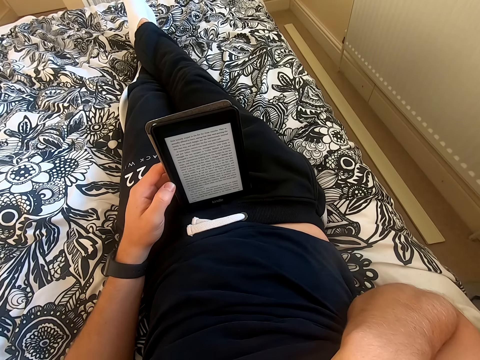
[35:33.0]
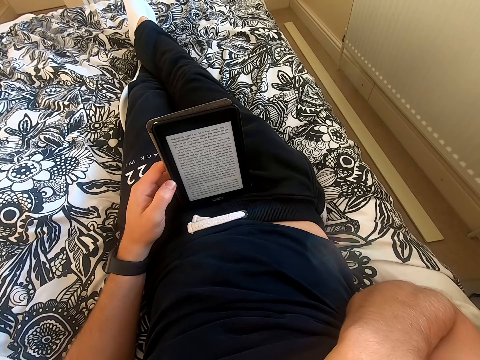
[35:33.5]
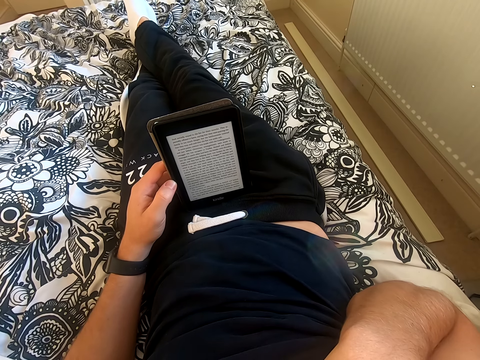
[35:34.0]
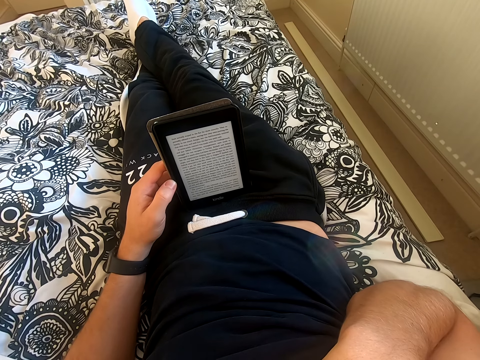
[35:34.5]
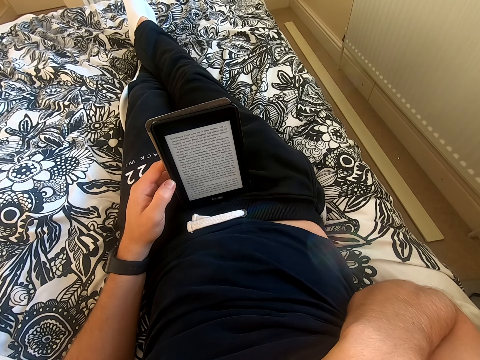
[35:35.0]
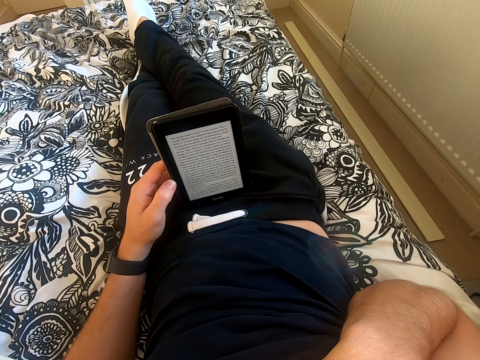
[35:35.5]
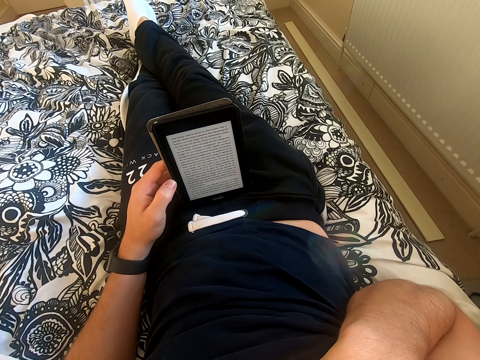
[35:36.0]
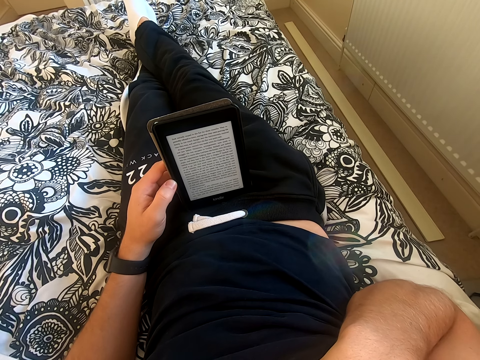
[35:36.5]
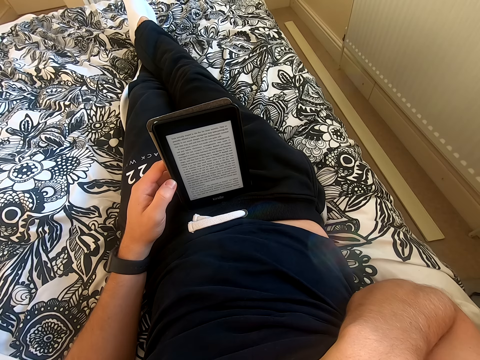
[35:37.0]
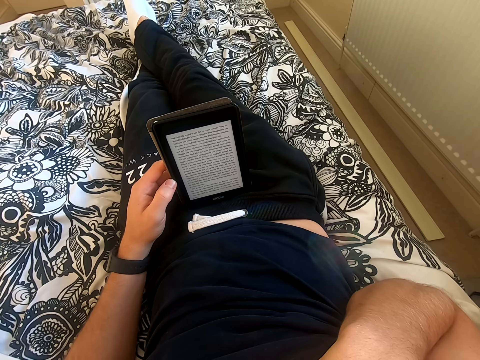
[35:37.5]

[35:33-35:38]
The camera wearer reads on the tablet.

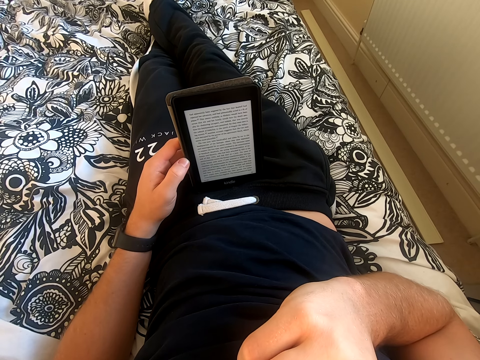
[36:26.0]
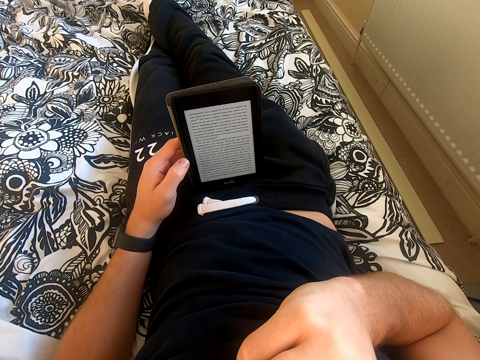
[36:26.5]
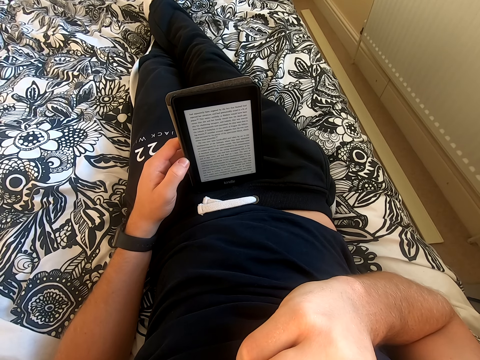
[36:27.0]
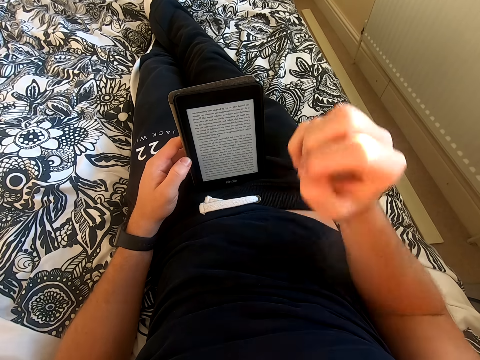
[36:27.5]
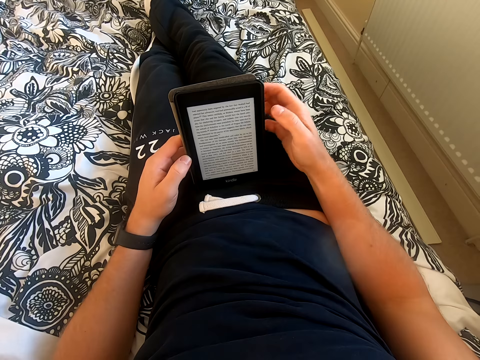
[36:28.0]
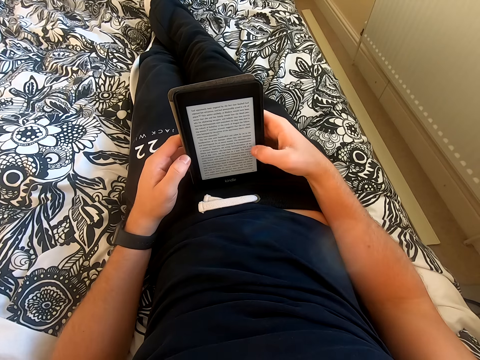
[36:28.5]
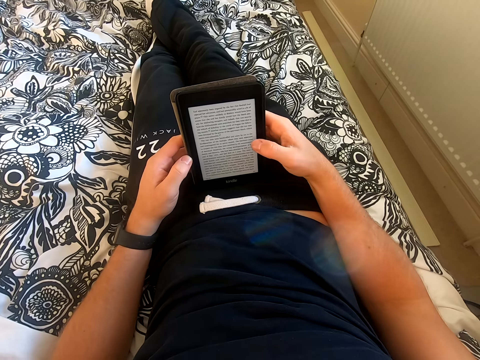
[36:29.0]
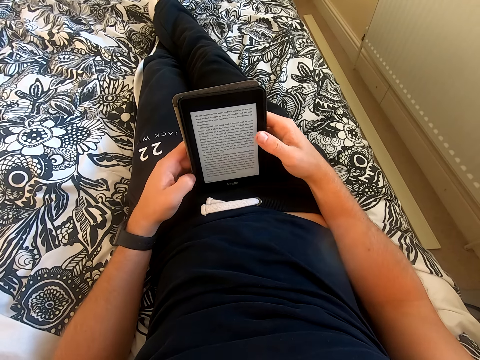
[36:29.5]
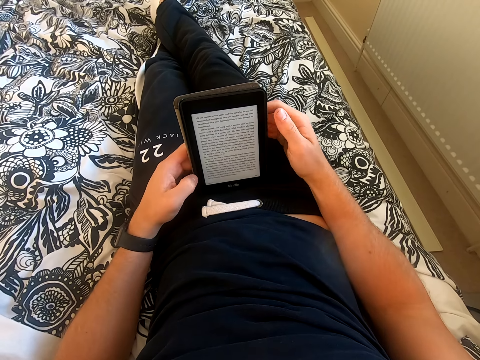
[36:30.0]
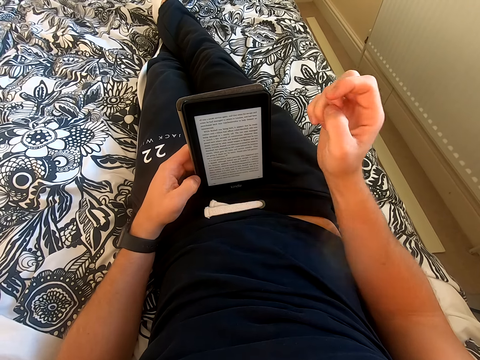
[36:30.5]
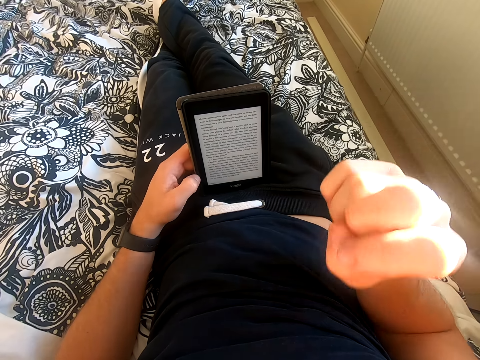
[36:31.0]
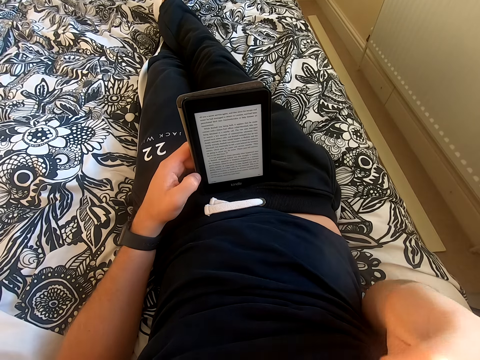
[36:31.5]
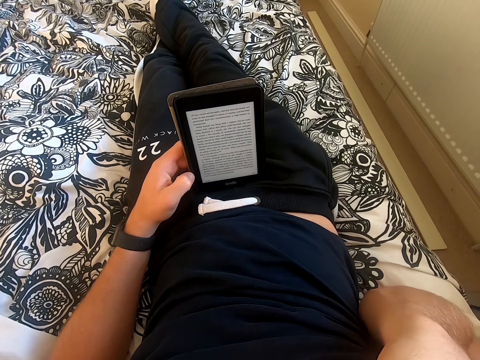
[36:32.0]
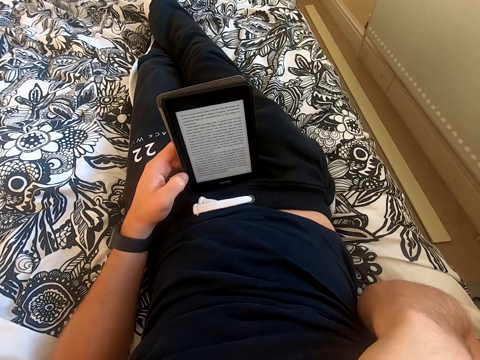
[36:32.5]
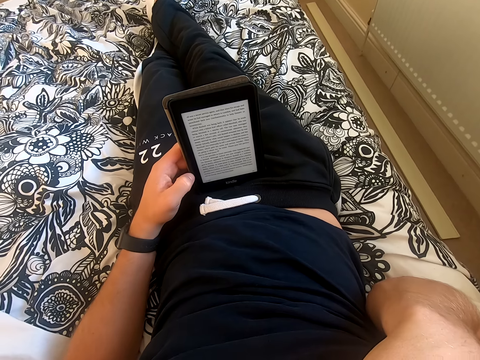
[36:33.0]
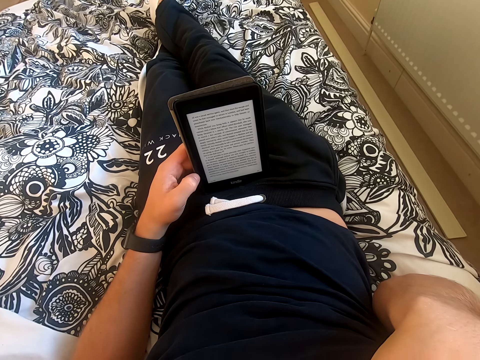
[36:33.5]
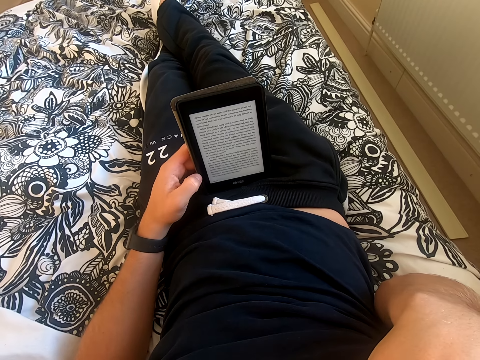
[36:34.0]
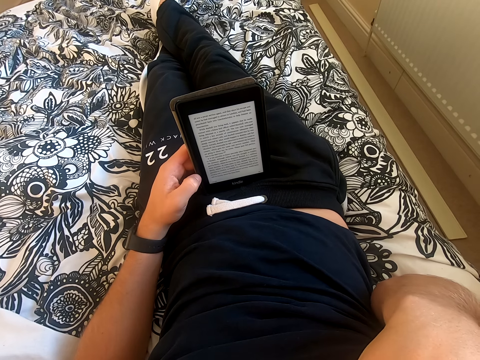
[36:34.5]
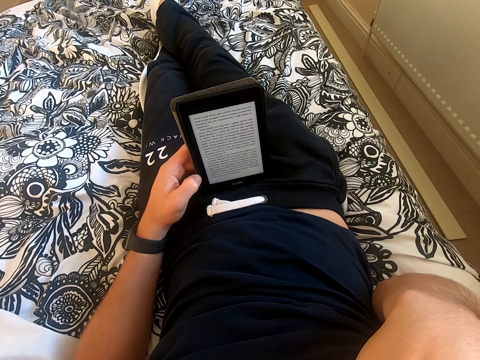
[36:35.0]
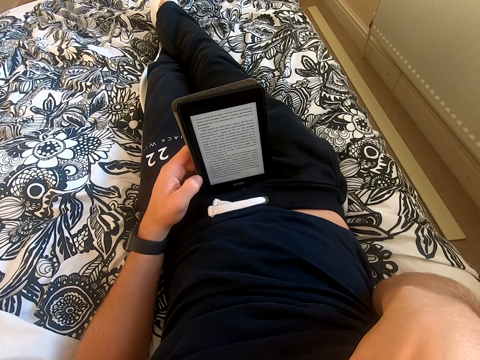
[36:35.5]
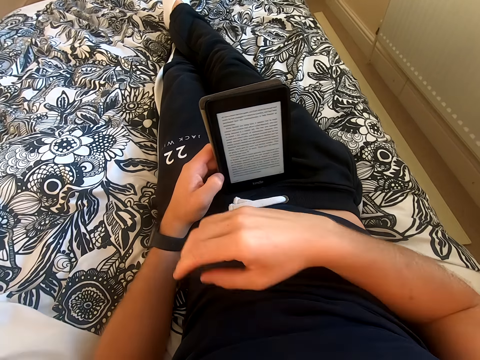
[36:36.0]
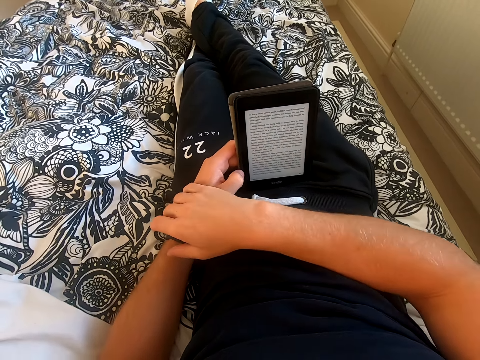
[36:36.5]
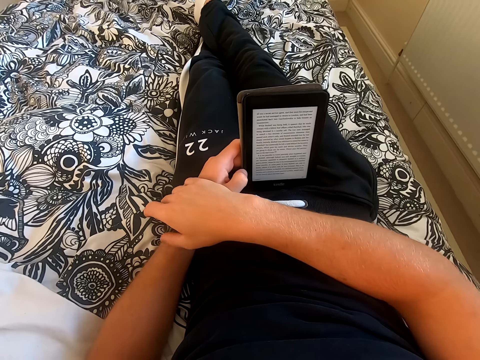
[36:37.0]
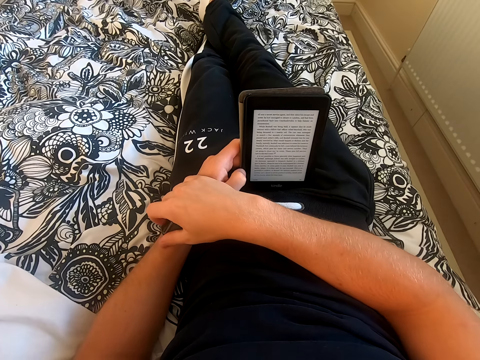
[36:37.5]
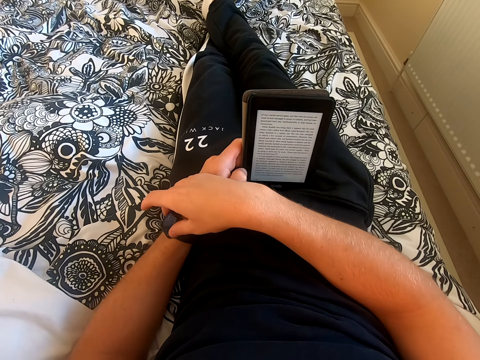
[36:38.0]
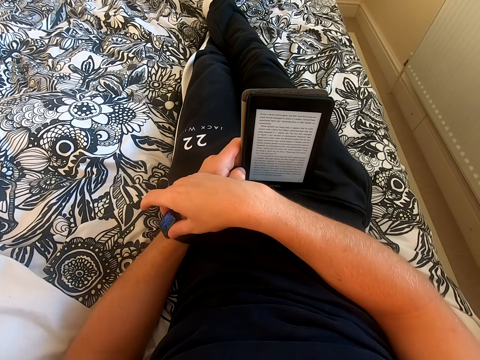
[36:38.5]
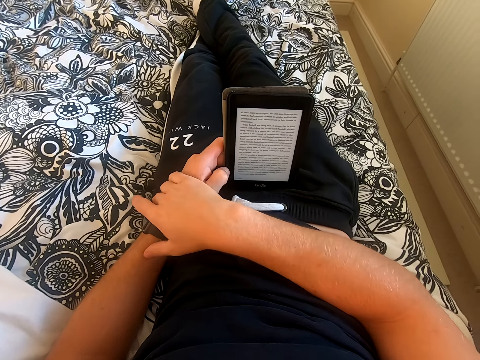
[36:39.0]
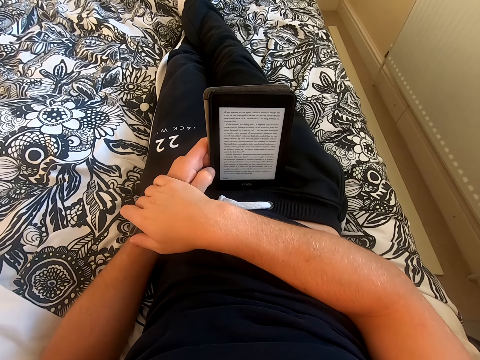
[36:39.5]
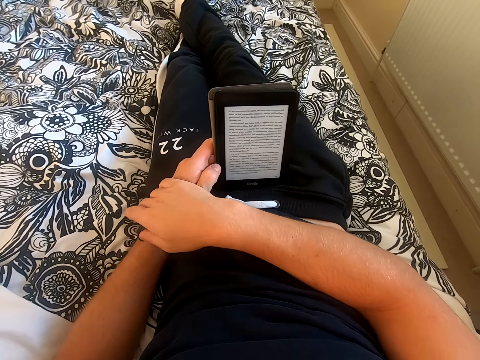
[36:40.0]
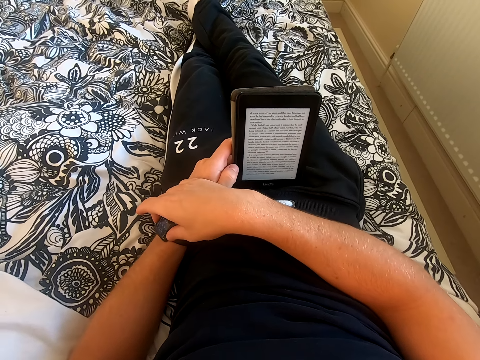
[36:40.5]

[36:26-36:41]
The camera wearer lowers his right hand. He holds the table with his right hand. He touches the tablet screen. He scrolls through the tablet. He lifts his right hand from the tablet. He reads the book on the tablet. He touches something. He lowers his right hand. He touches his wrist watch.

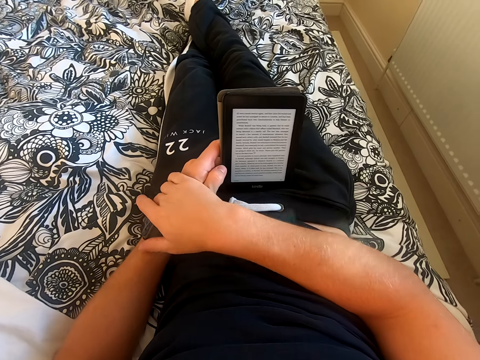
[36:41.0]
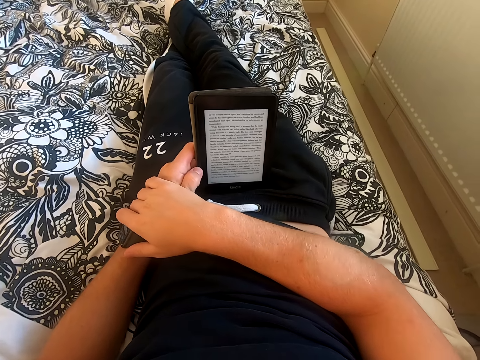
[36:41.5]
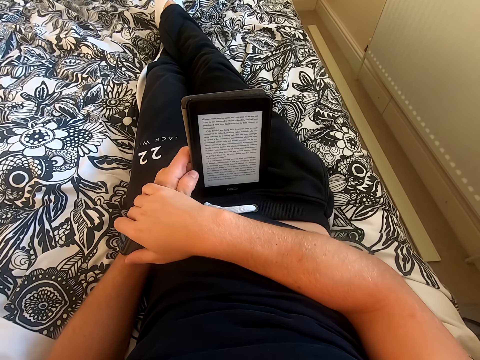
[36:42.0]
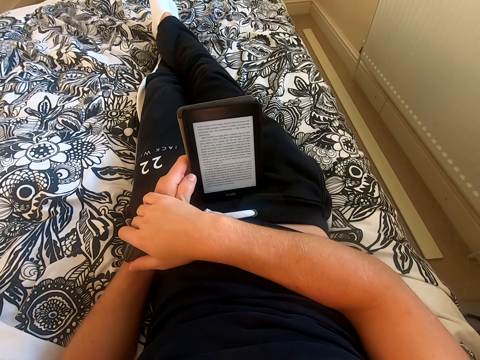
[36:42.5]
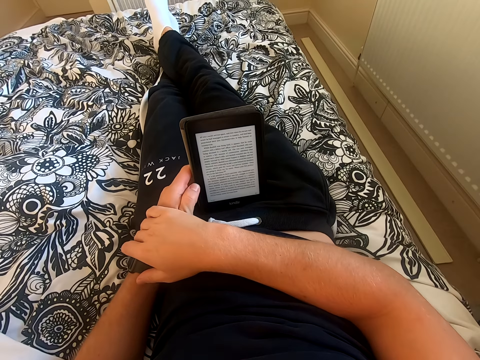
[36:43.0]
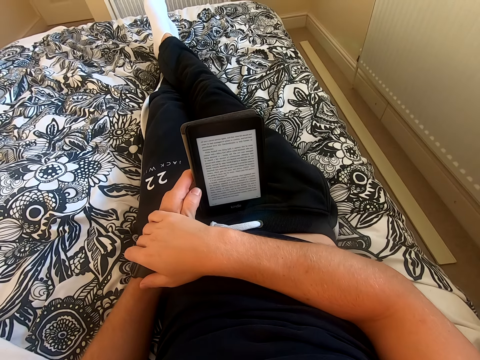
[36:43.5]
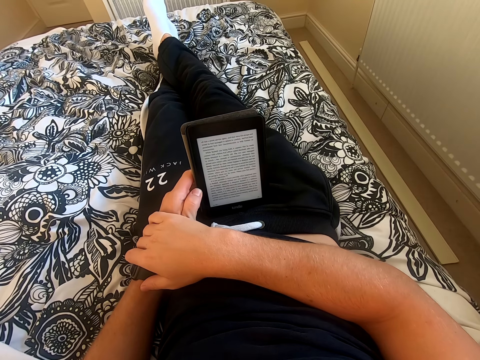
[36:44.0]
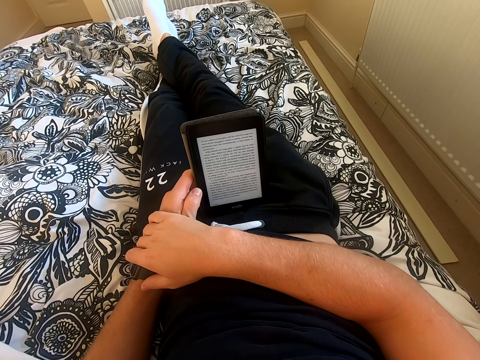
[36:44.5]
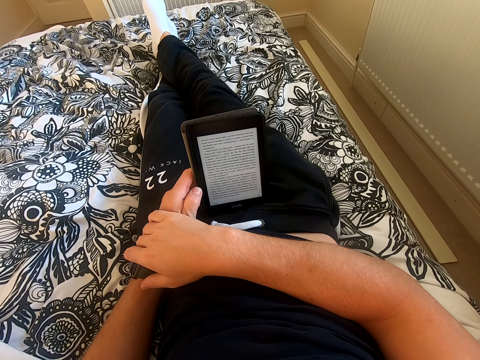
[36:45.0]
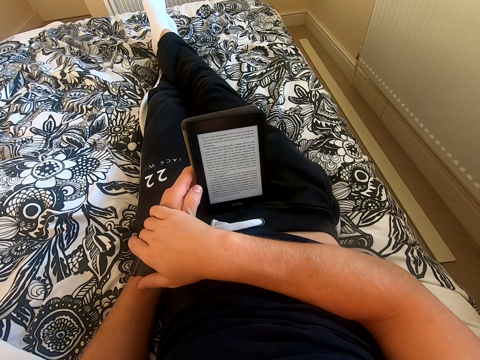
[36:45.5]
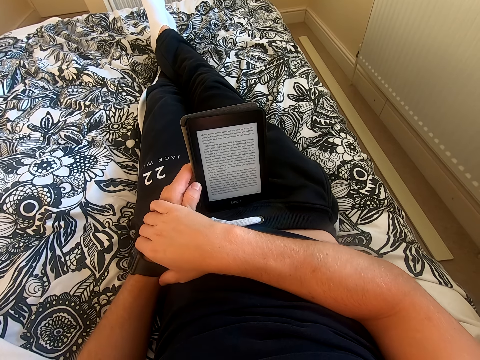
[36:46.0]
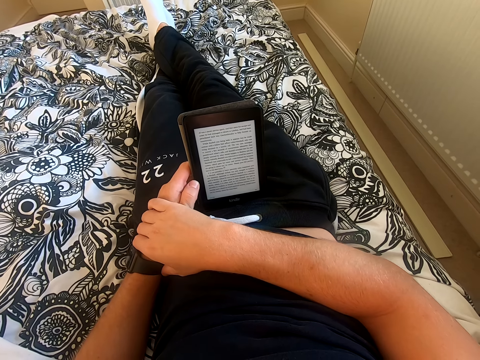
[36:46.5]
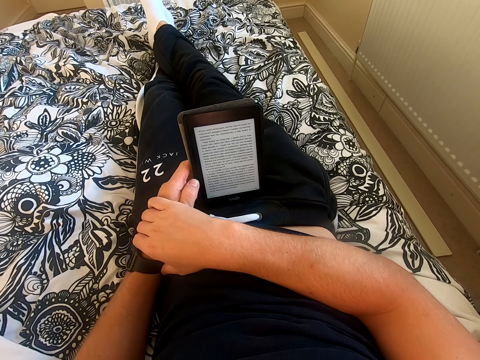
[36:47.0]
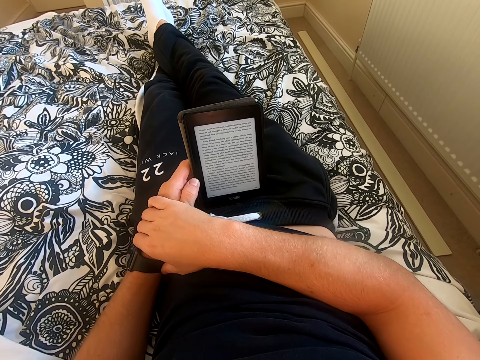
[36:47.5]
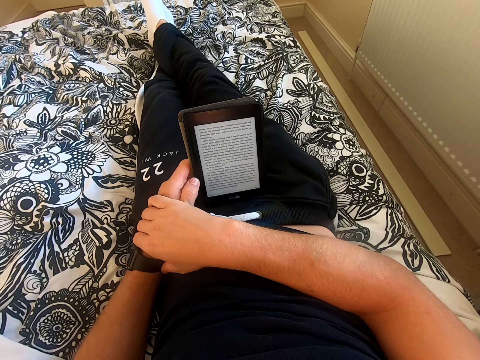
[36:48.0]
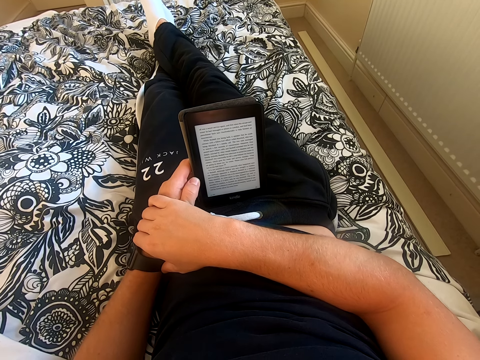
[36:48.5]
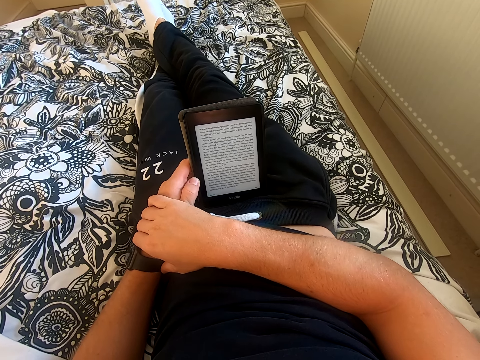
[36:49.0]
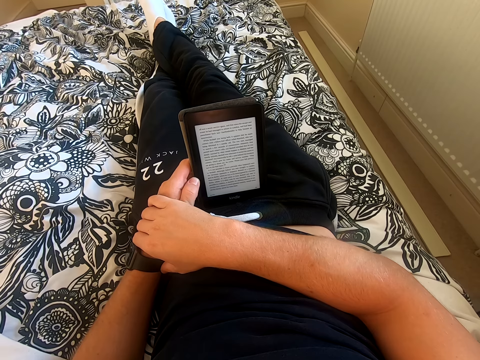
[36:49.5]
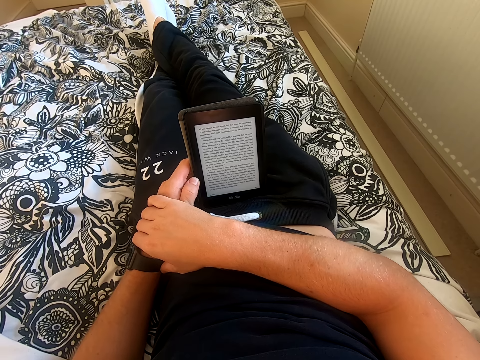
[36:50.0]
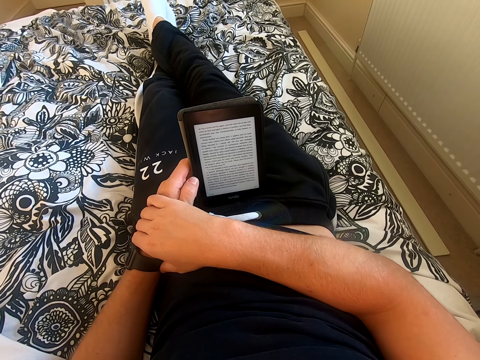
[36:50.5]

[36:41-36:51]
The camera wearer reads the book on the tablet.
